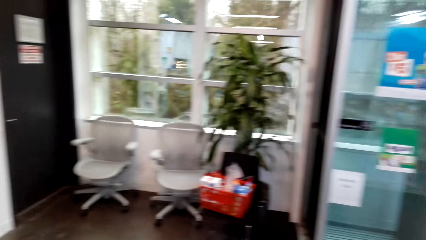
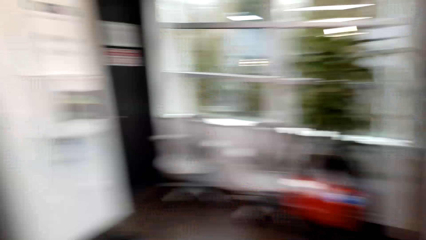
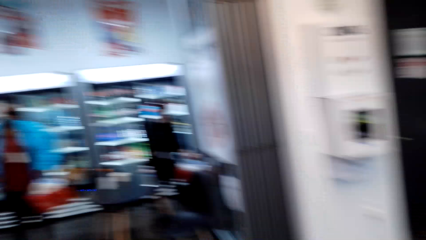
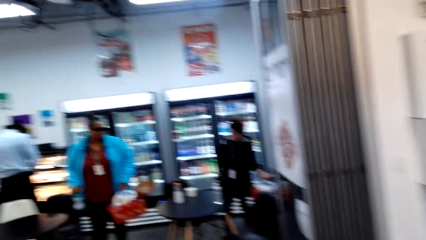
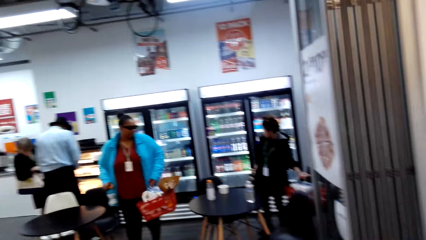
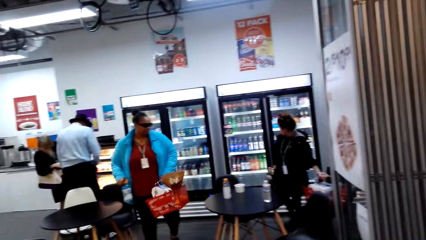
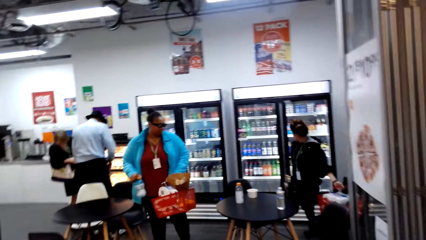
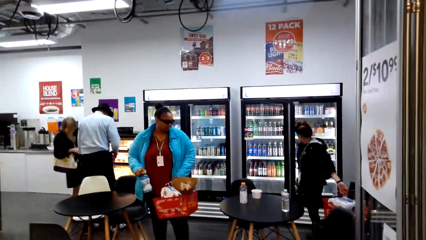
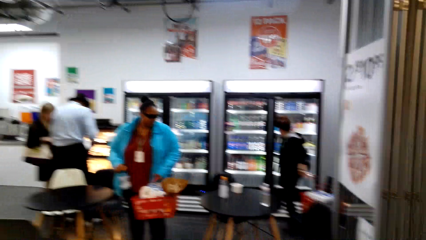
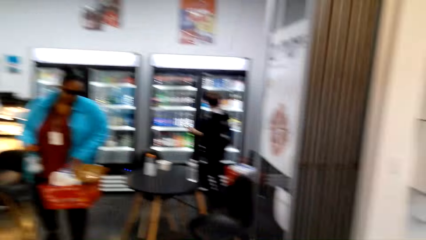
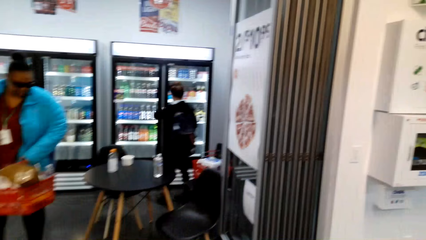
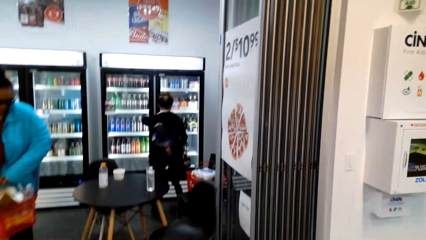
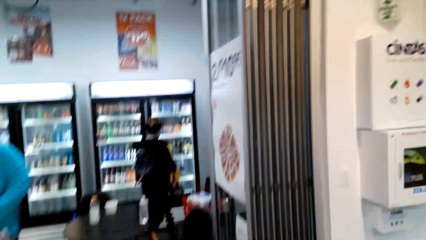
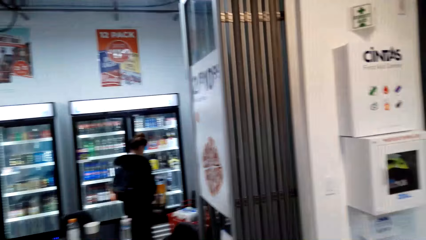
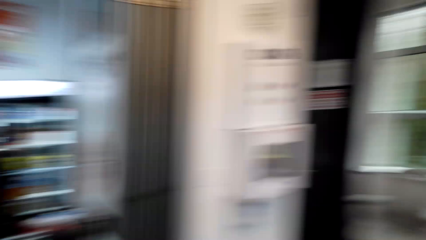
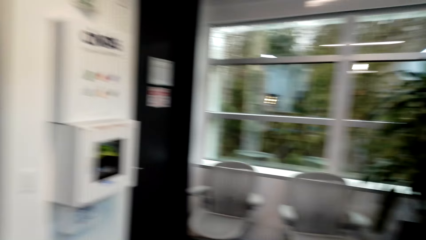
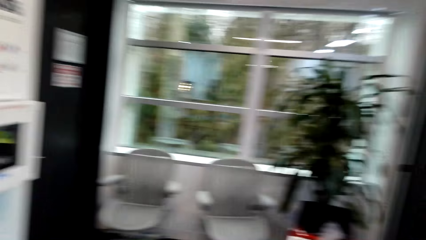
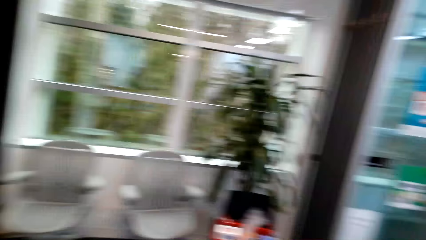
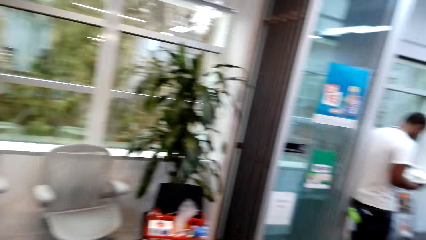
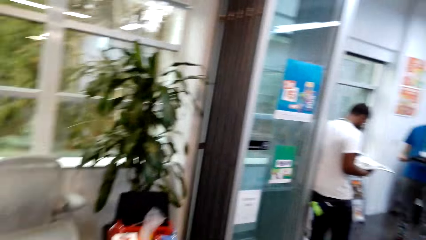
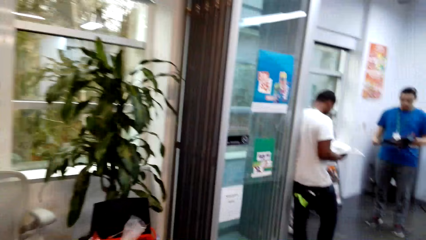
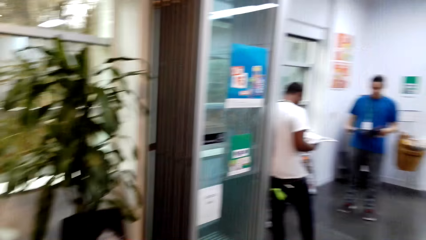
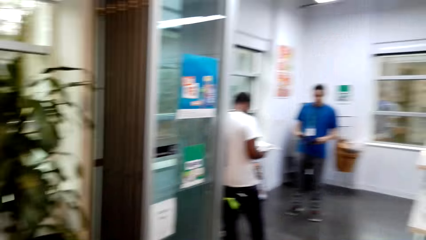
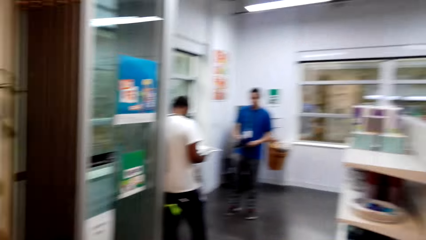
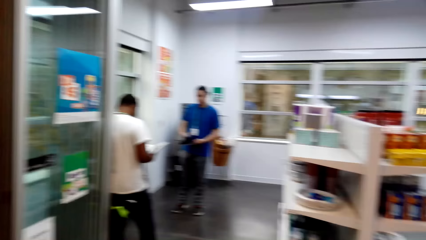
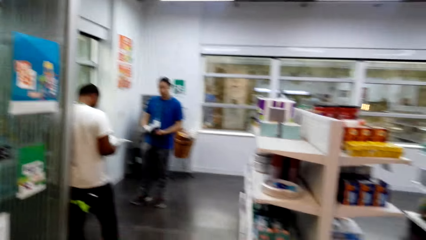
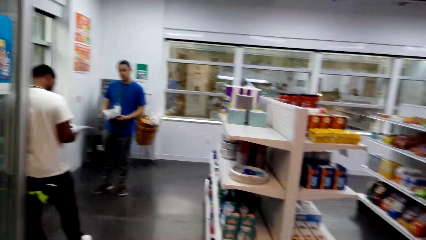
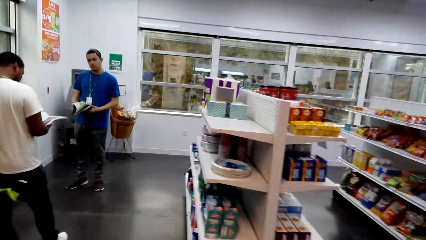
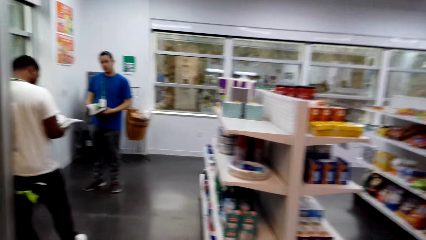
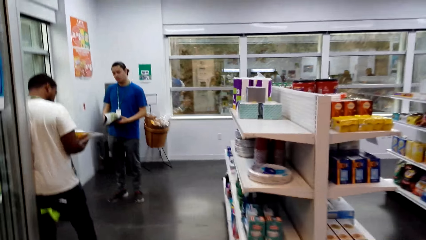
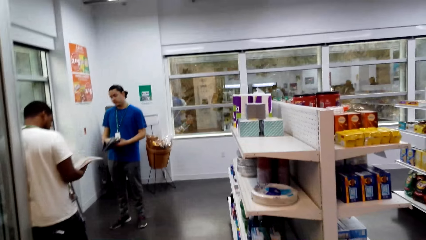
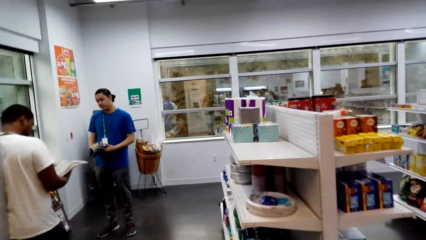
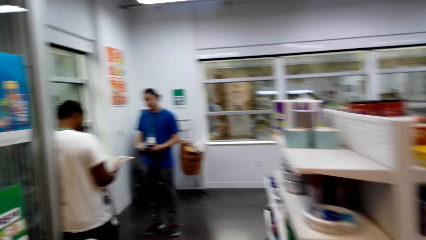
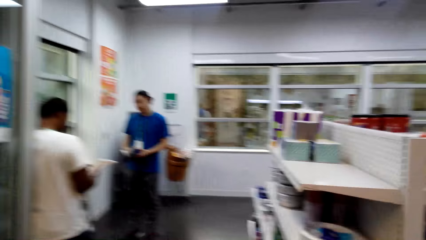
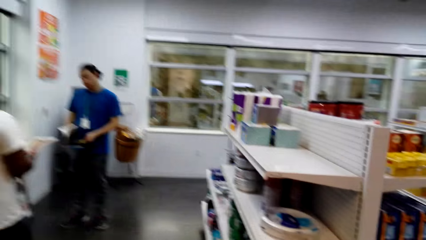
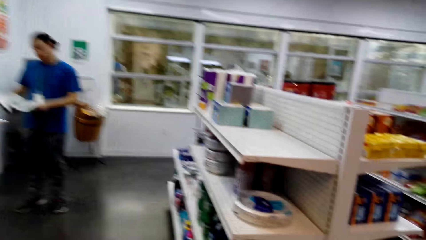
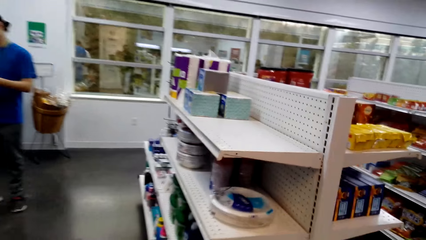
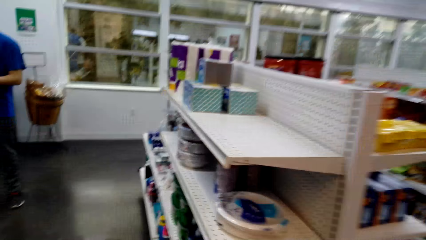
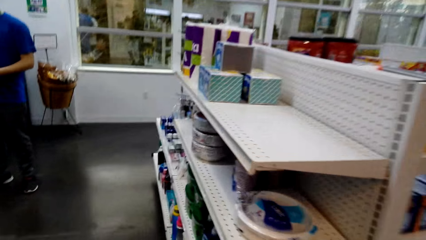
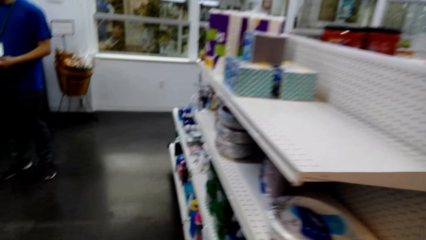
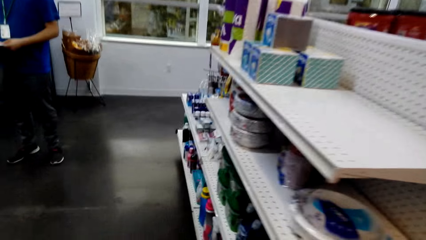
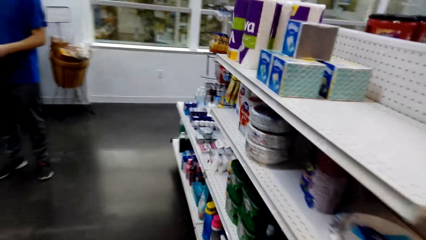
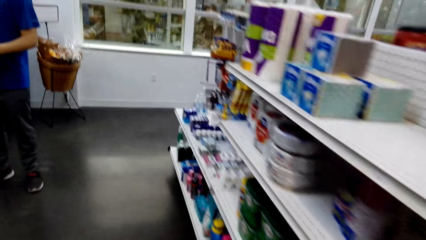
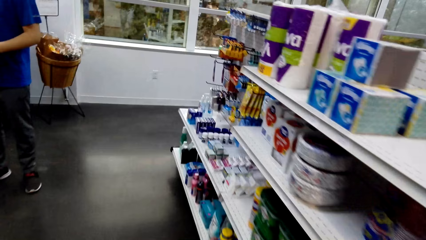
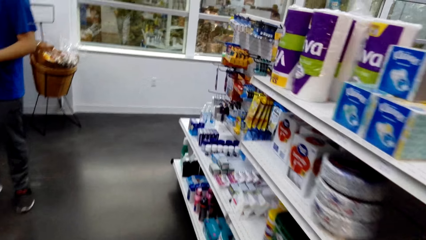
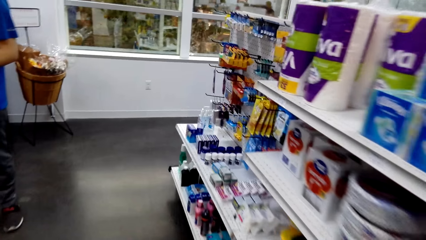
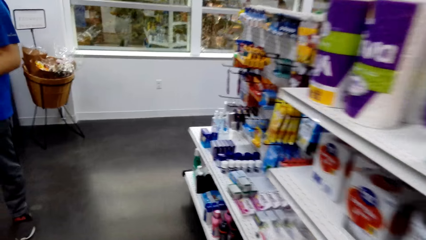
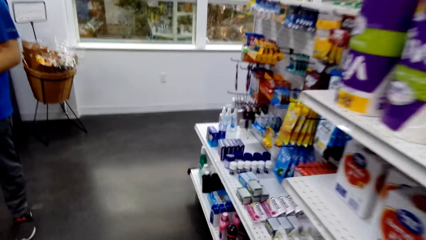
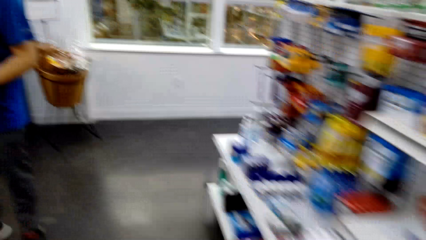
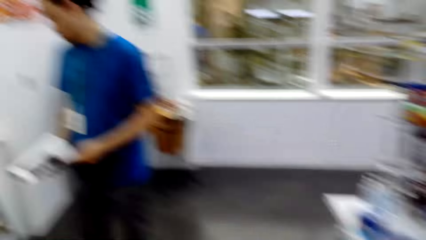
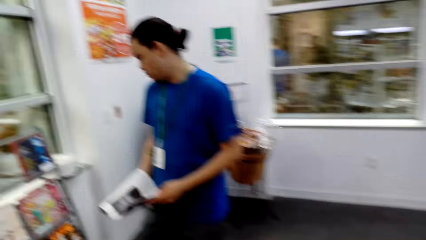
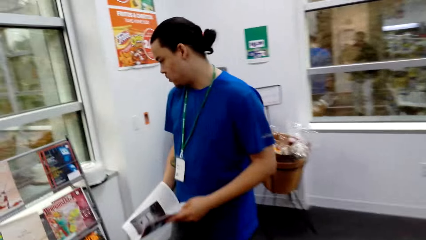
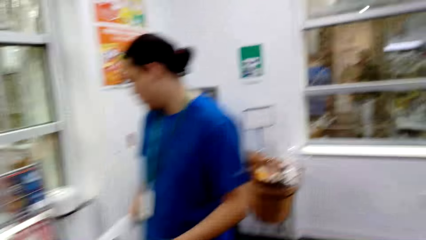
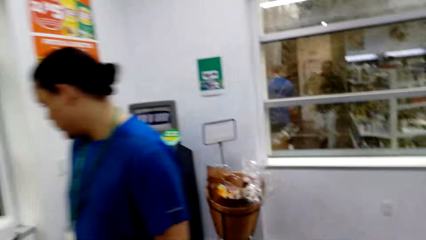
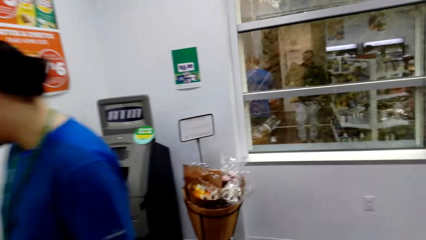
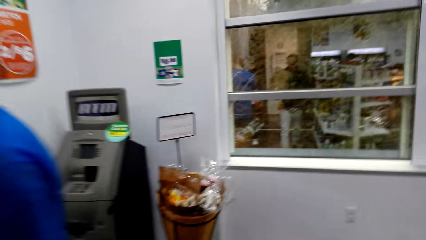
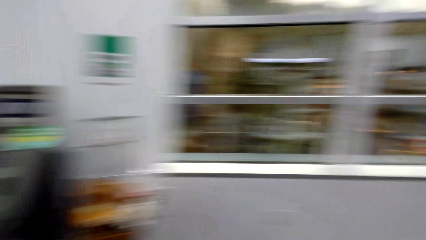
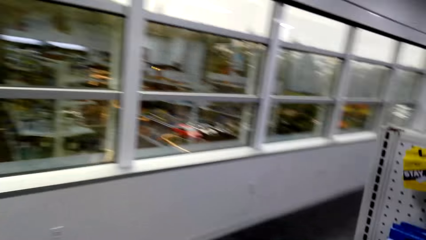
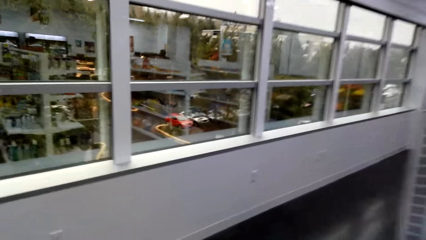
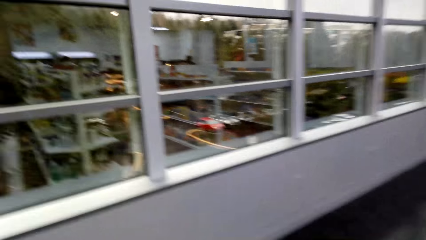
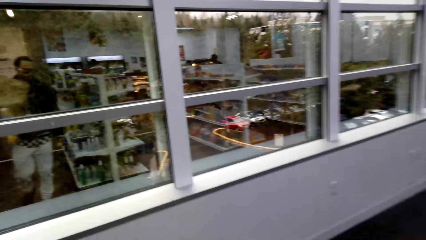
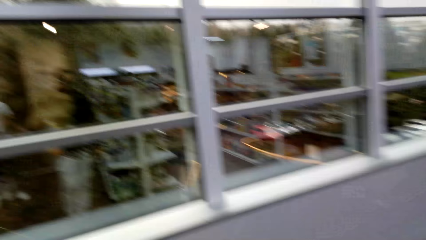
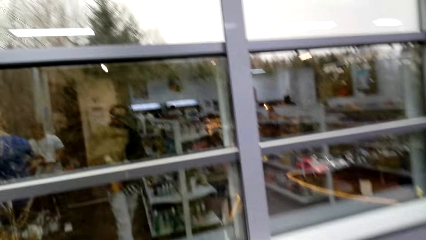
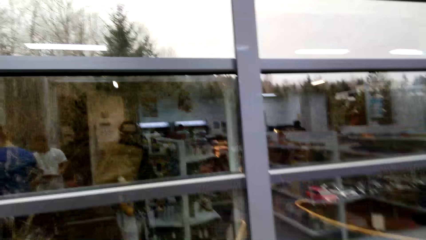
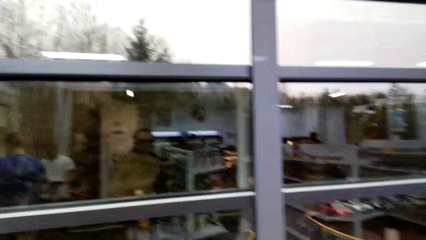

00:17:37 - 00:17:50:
The camera wearer looks around. They walk in the supermarket.

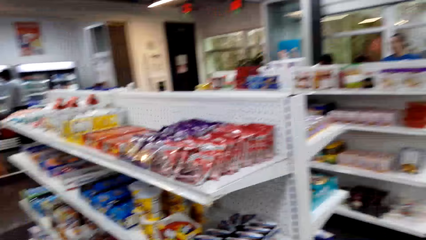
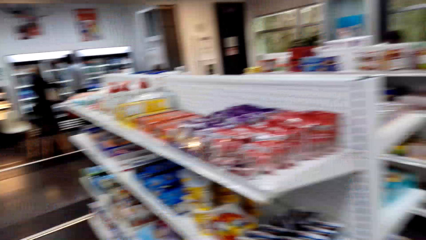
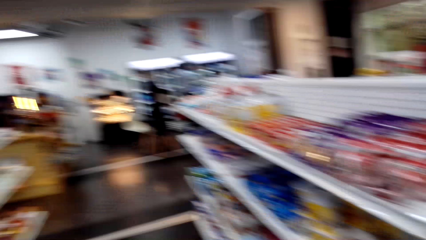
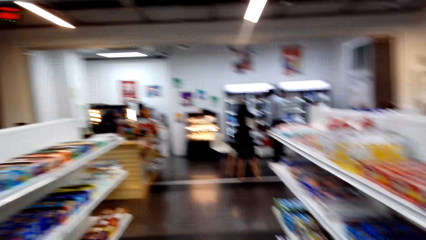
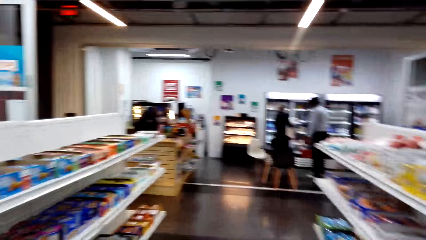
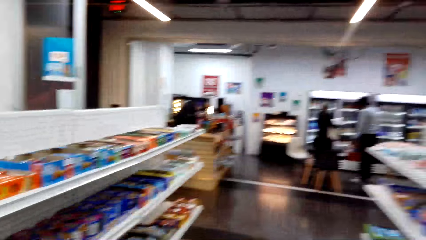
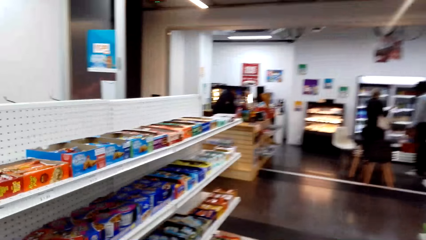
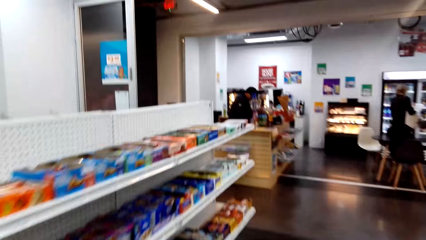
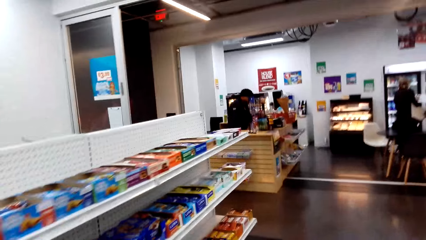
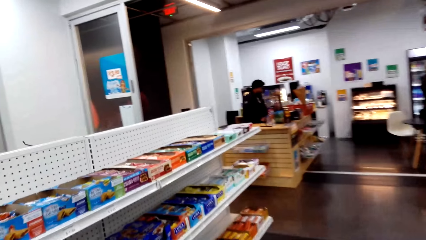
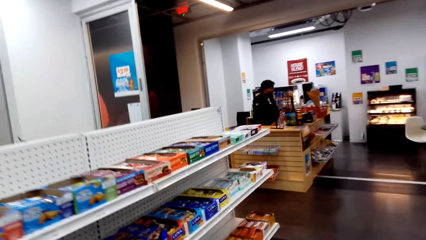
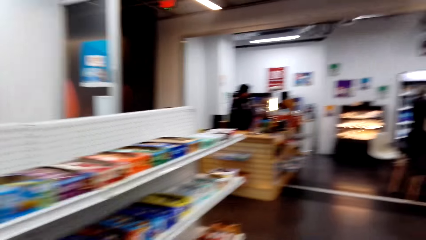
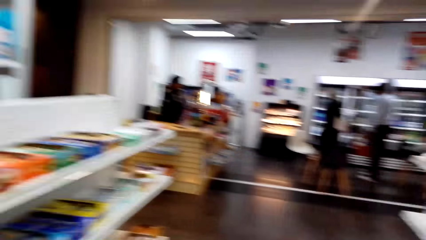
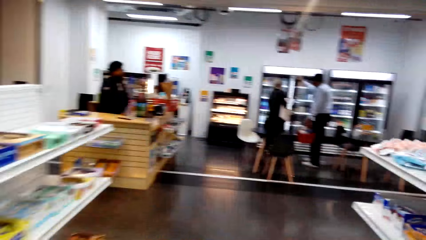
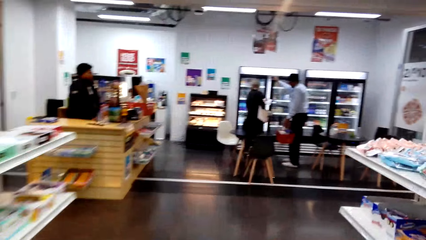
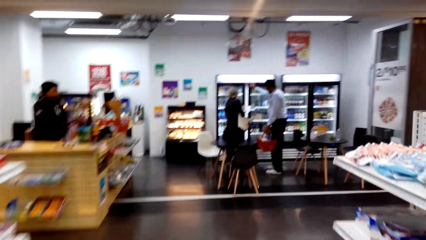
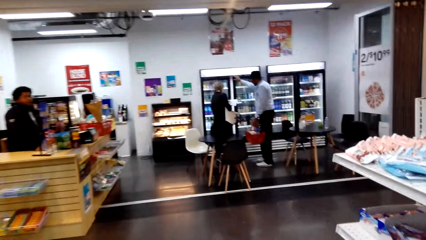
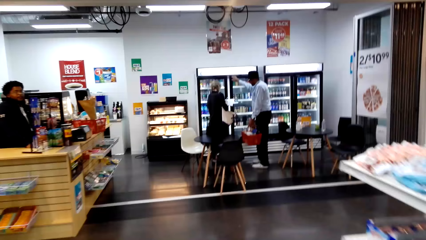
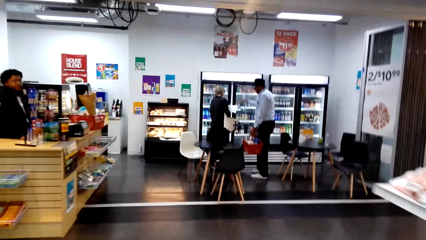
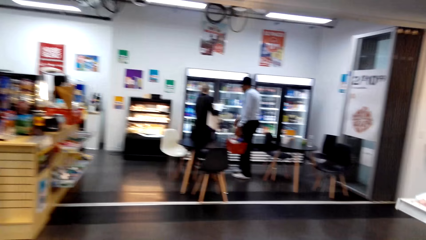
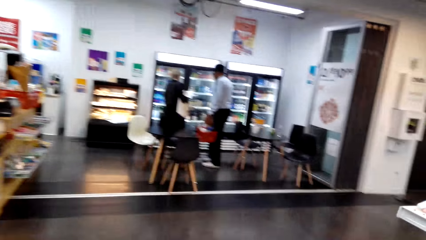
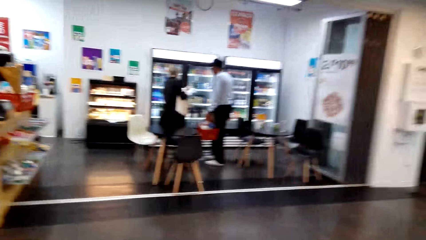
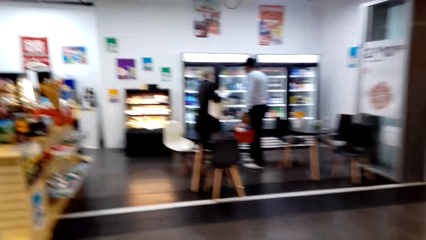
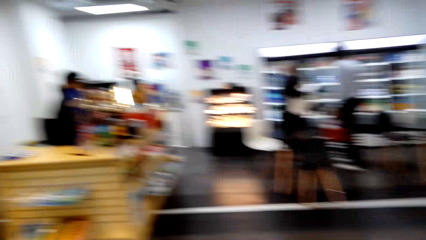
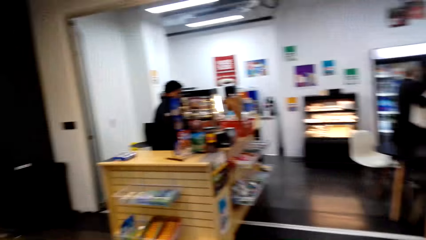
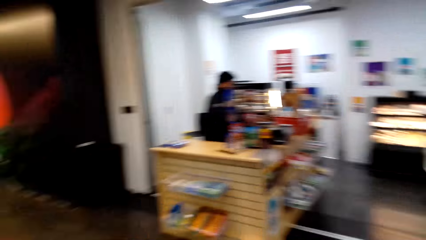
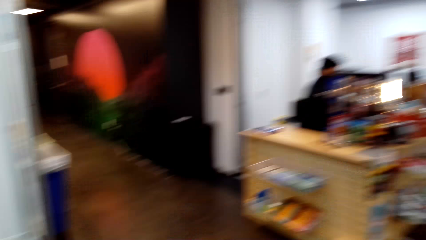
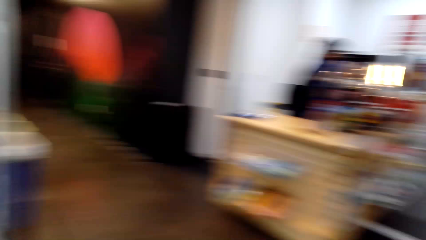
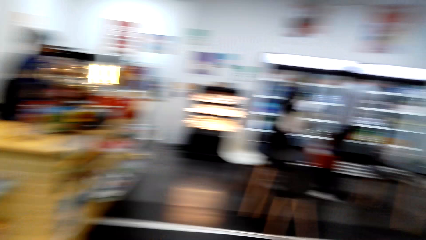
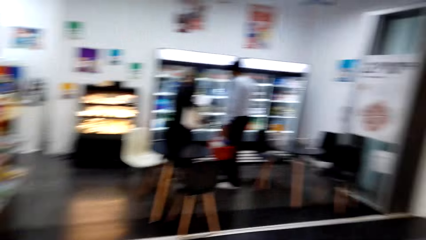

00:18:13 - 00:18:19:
The camera wearer looks around. They walk in the supermarket.
